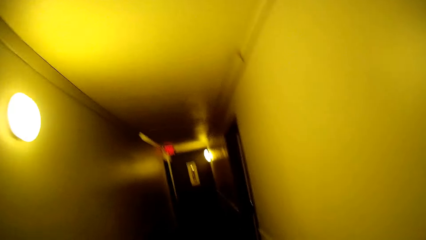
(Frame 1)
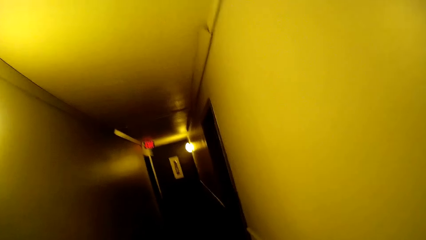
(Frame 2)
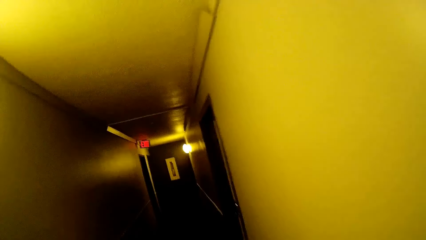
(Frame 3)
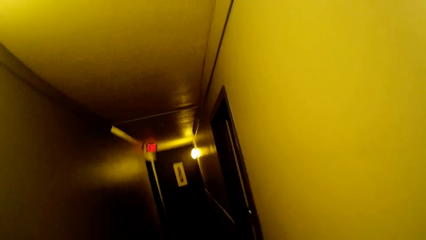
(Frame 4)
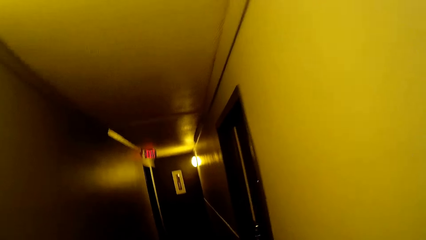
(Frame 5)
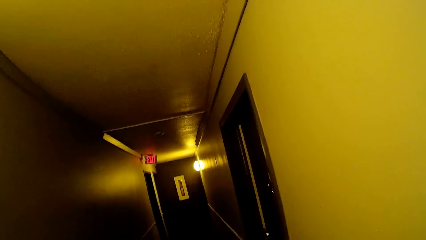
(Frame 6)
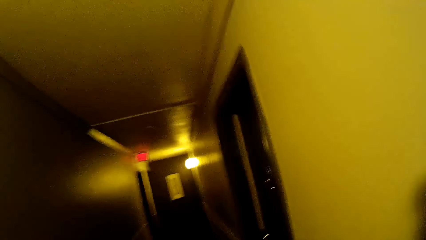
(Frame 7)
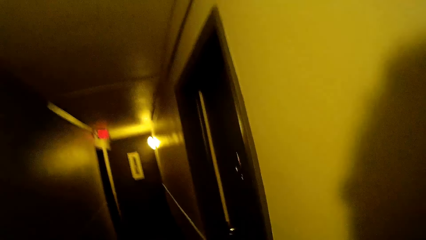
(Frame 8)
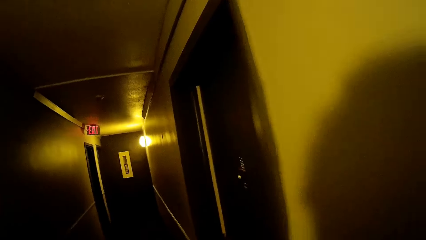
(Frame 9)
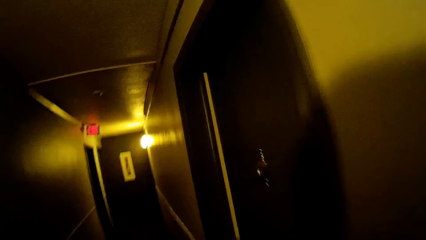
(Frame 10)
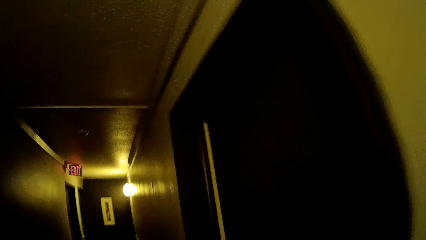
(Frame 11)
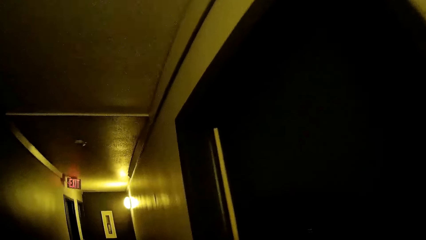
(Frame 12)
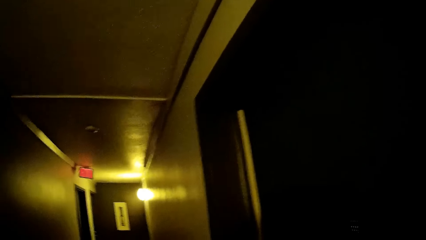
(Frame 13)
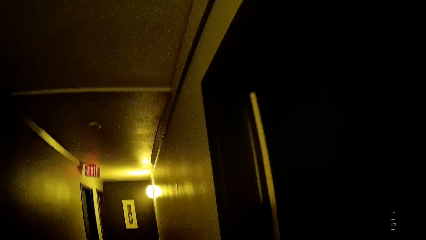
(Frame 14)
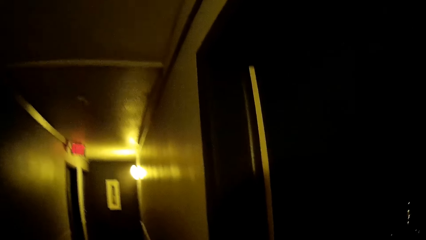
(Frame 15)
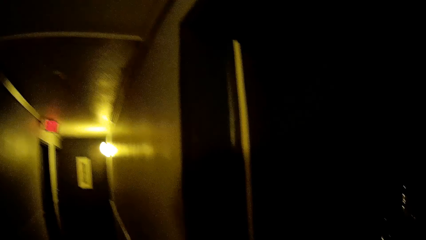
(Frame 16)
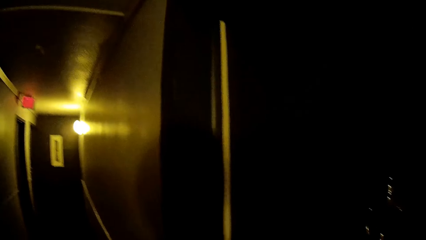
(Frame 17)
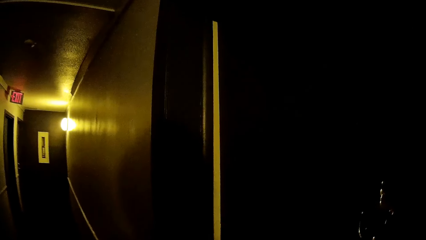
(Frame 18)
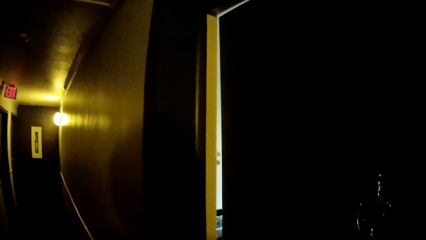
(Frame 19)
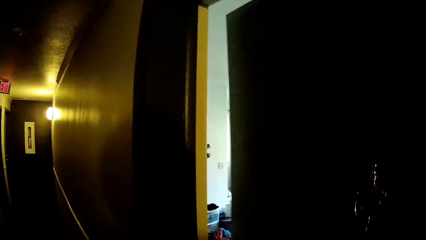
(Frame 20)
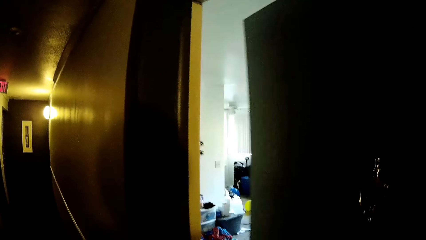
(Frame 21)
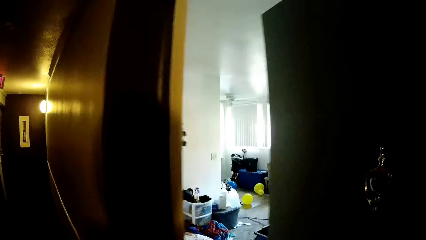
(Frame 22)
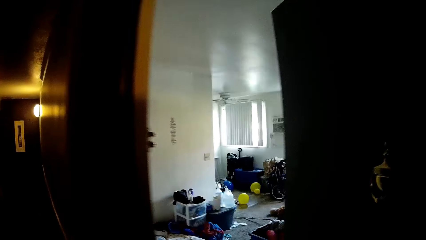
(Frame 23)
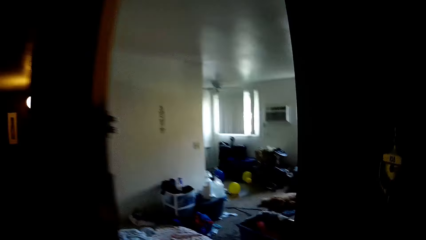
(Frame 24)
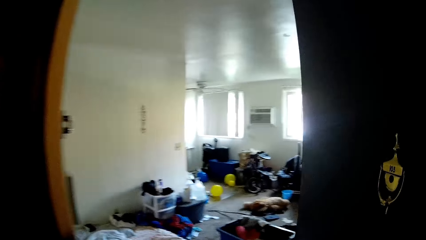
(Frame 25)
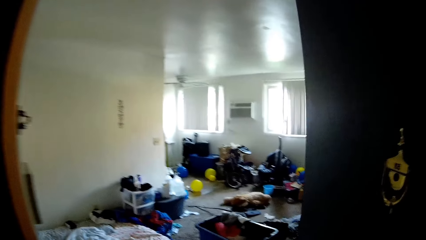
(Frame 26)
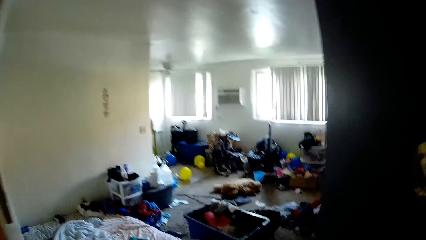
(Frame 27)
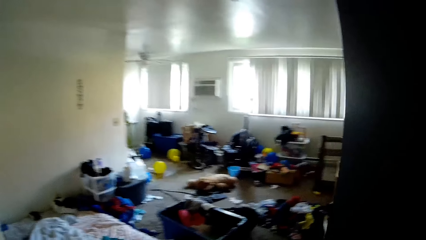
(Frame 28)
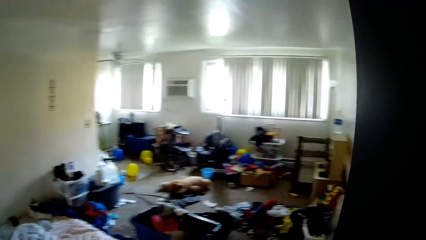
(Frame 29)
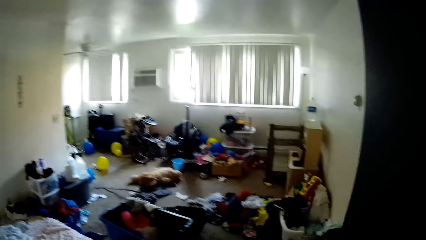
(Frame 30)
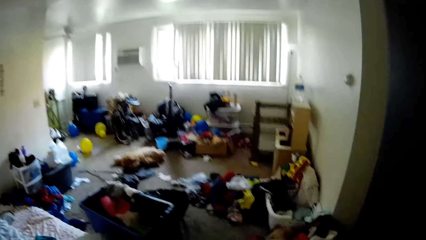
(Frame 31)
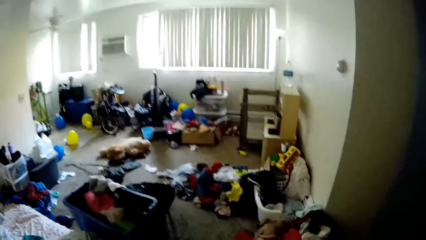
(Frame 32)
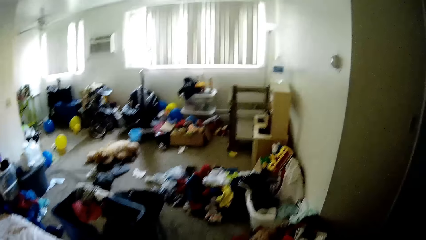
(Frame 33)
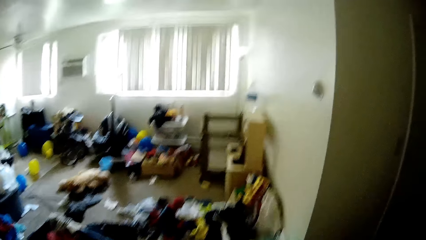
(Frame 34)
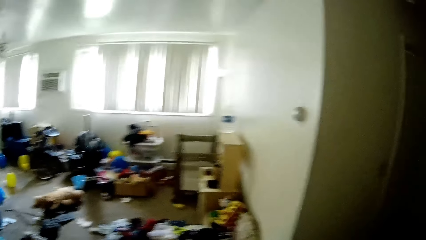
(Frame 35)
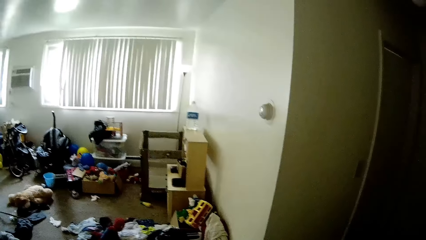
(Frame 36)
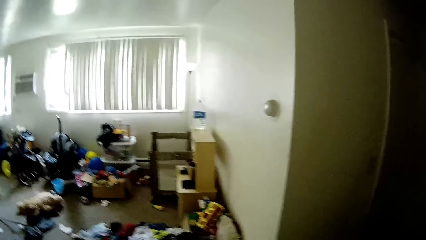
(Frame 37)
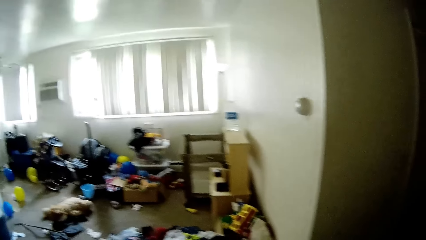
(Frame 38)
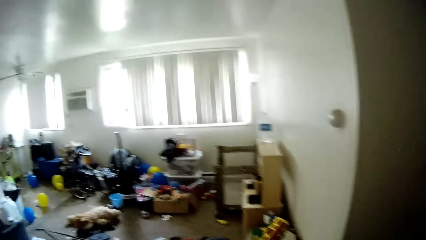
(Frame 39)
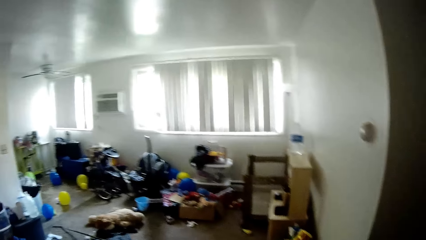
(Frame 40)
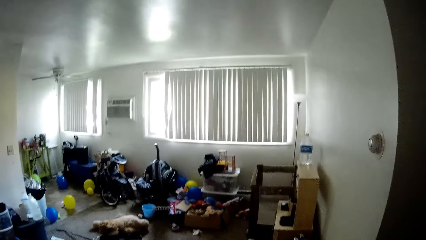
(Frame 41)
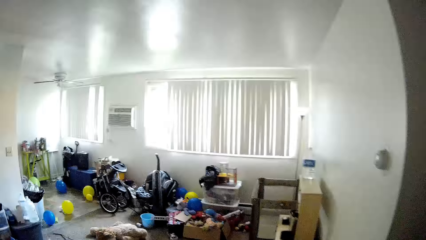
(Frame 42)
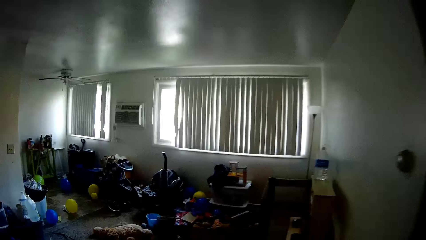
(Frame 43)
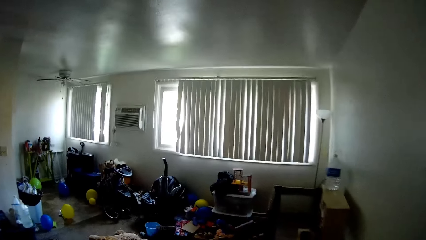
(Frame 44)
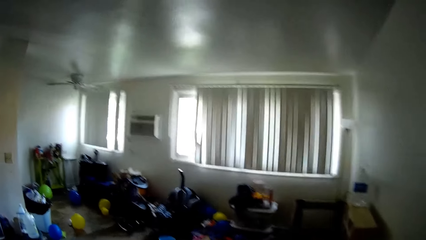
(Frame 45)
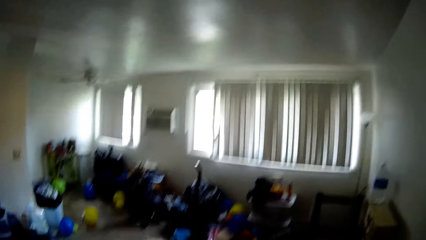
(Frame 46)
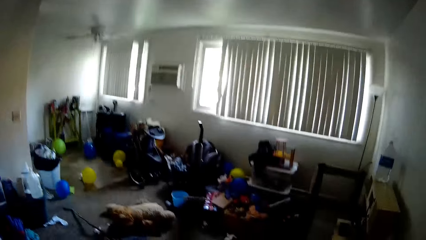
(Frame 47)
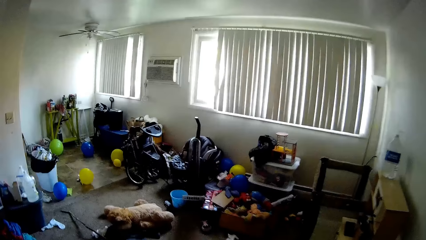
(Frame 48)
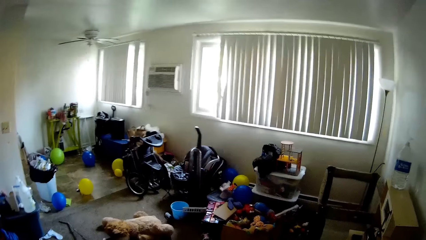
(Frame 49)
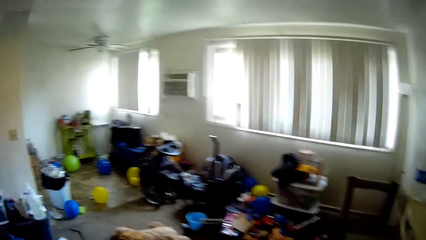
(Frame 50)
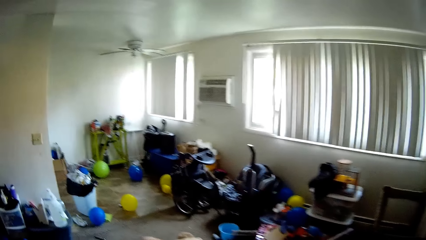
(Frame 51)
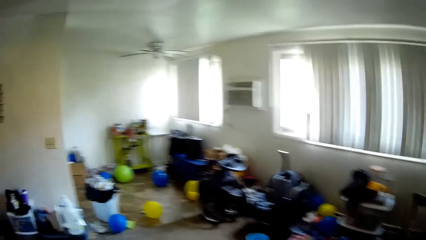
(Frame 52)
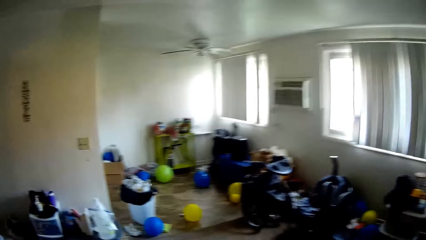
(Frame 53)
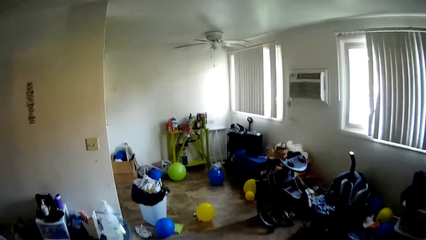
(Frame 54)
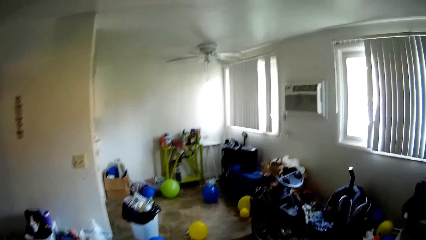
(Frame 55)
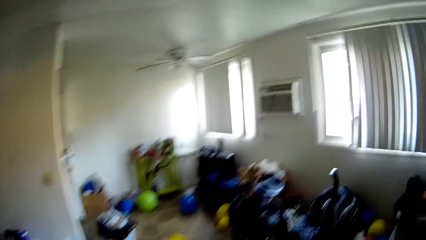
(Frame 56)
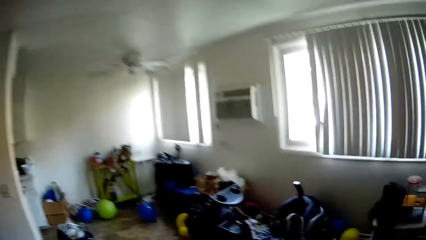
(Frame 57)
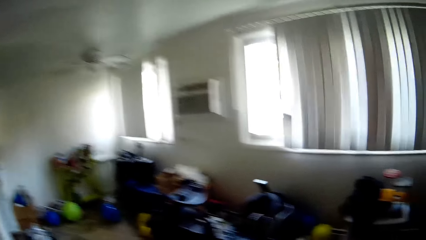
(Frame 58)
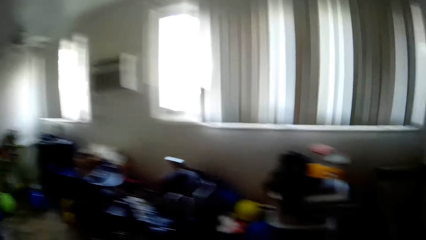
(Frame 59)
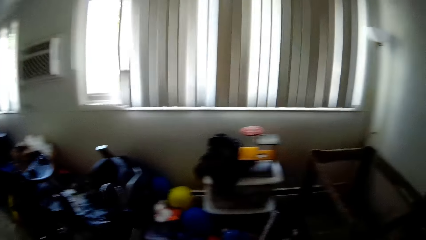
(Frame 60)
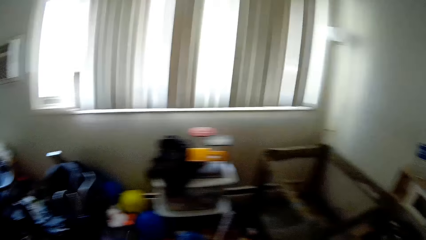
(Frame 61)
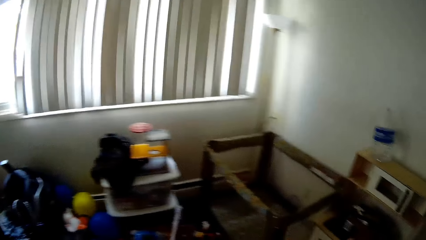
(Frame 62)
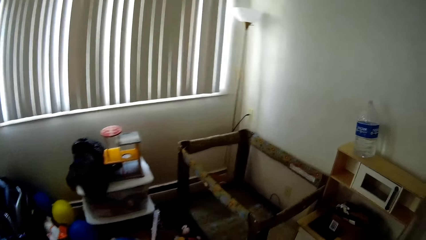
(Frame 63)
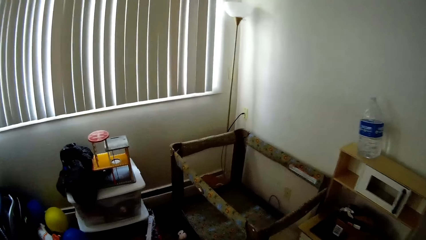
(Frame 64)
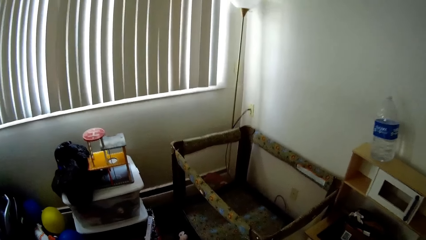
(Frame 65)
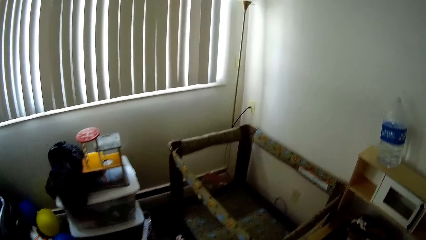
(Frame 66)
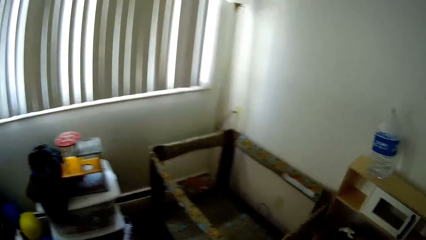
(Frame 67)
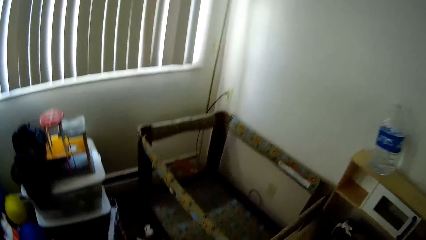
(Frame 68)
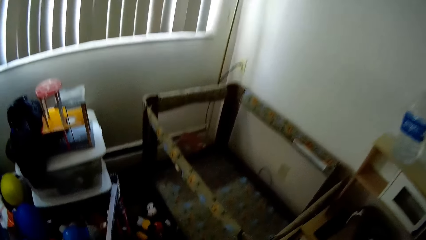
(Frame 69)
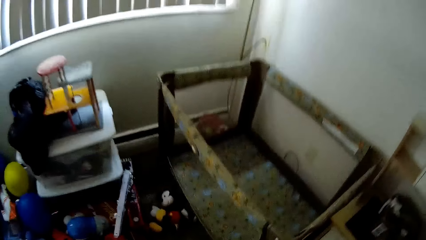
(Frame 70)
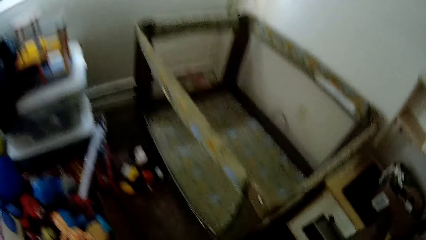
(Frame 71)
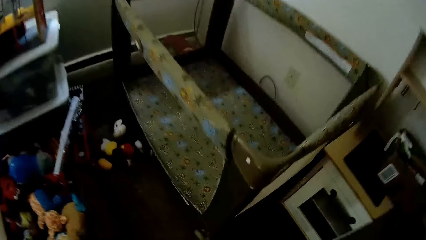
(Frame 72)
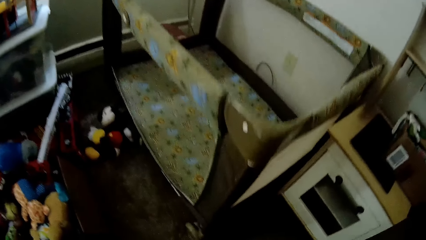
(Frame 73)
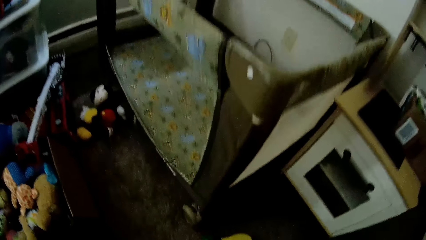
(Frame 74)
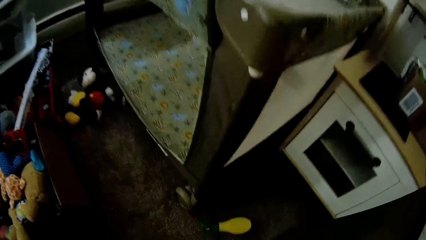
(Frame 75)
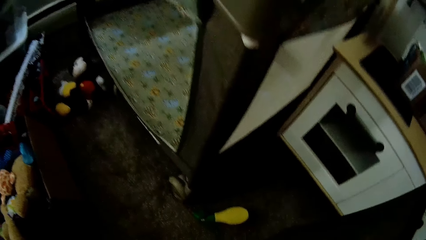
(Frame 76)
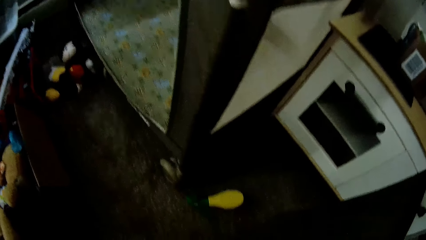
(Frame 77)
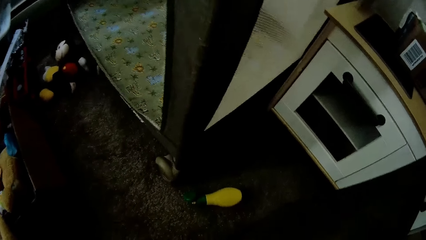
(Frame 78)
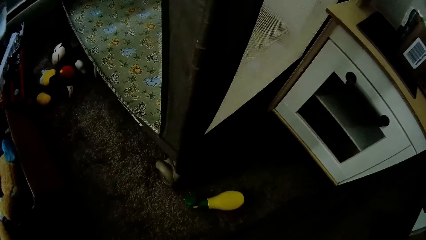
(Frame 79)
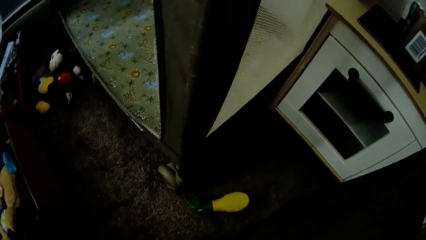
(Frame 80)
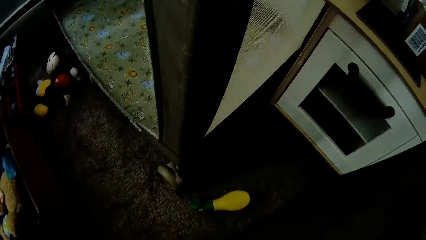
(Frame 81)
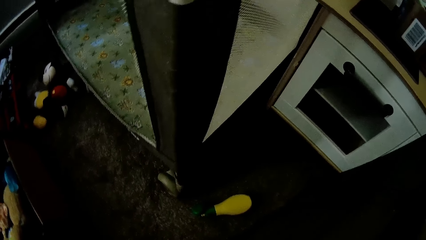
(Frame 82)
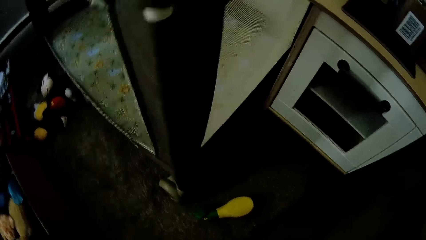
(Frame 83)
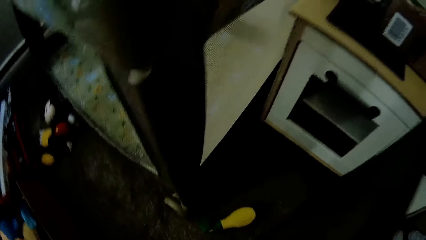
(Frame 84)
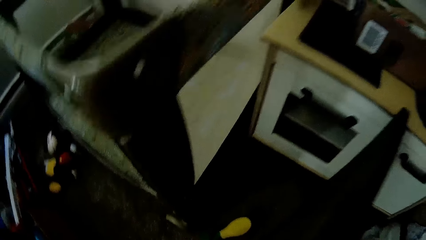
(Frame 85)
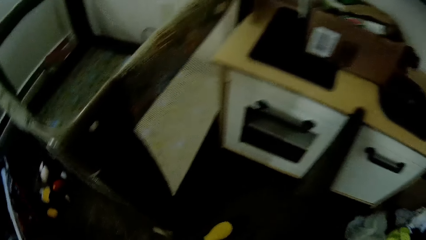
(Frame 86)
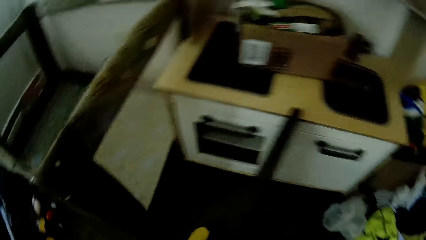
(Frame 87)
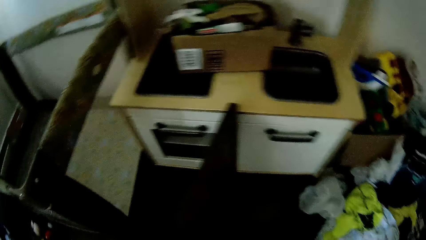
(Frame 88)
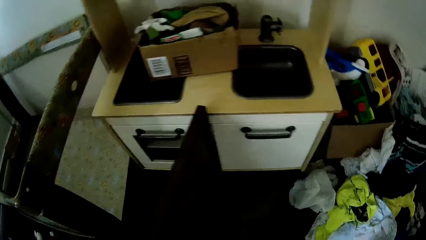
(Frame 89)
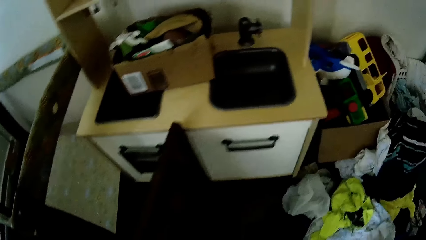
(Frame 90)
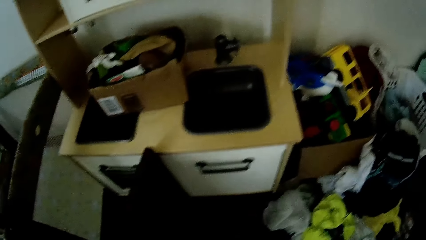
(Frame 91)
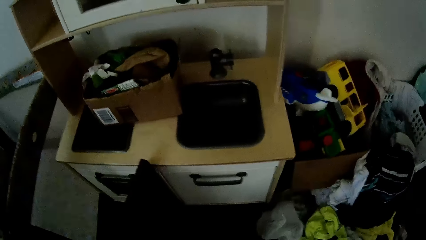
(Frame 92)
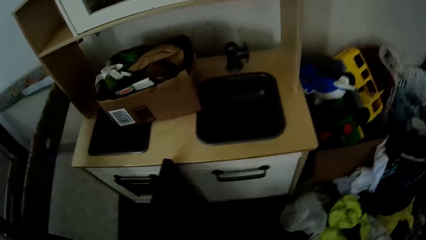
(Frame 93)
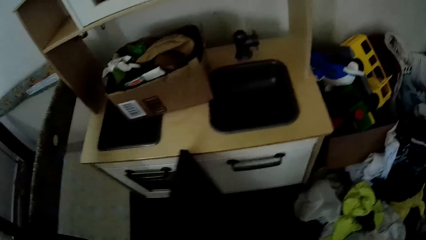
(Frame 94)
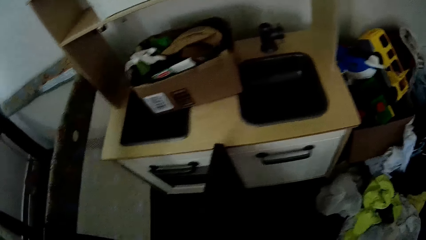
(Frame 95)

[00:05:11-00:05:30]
The camera wearer opens the door with her right hand. She walks into her living room. She does something.
